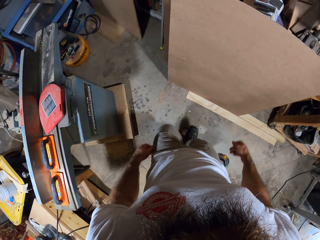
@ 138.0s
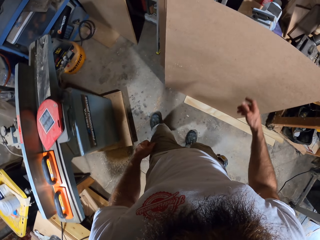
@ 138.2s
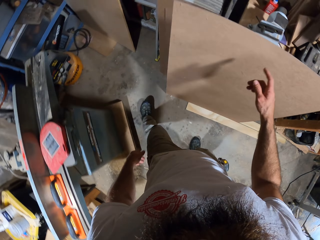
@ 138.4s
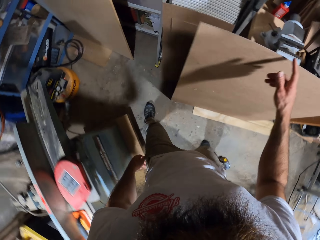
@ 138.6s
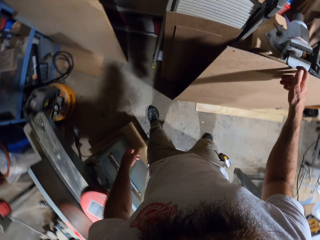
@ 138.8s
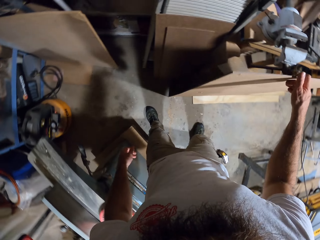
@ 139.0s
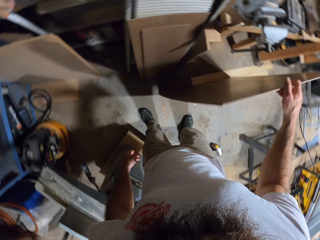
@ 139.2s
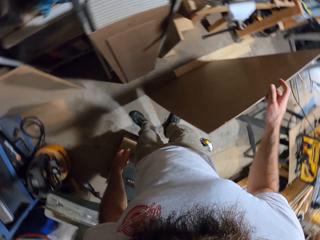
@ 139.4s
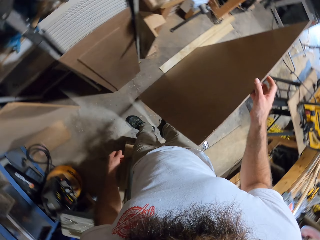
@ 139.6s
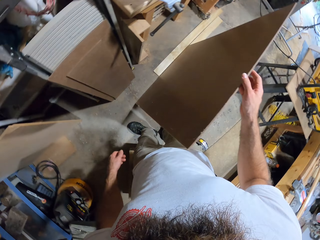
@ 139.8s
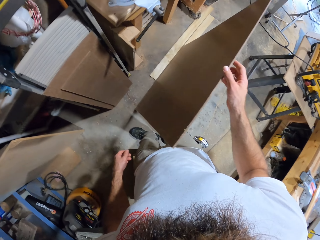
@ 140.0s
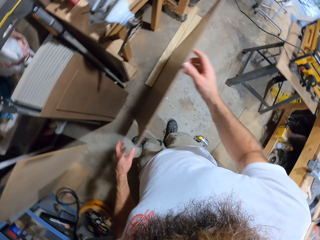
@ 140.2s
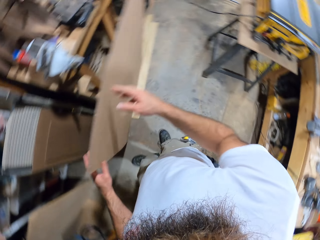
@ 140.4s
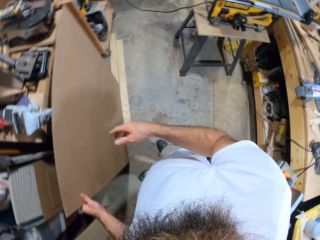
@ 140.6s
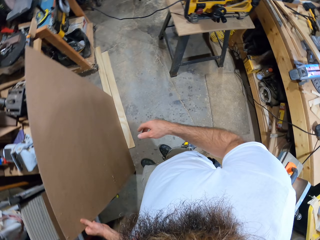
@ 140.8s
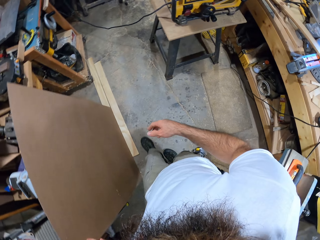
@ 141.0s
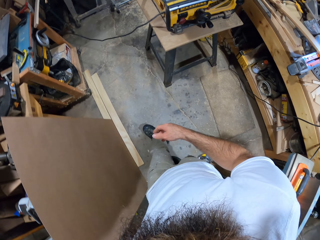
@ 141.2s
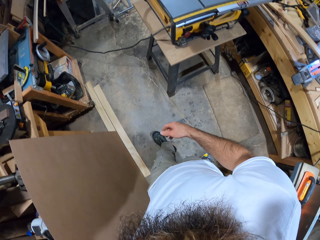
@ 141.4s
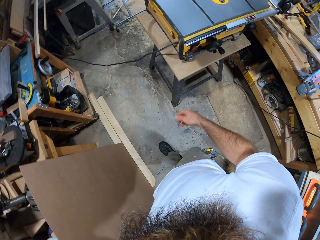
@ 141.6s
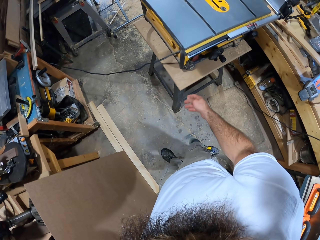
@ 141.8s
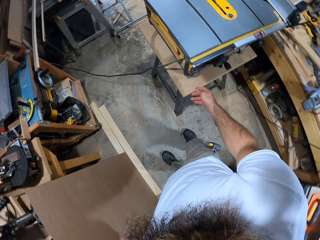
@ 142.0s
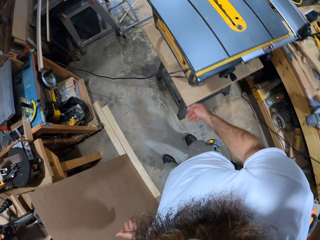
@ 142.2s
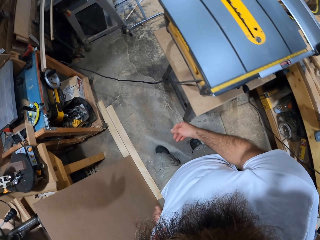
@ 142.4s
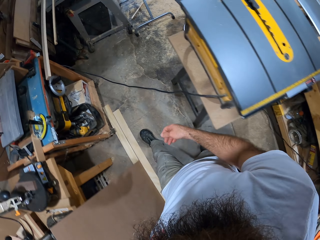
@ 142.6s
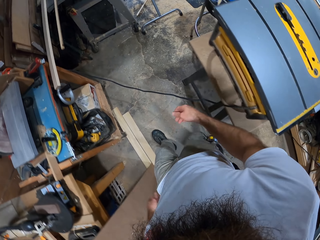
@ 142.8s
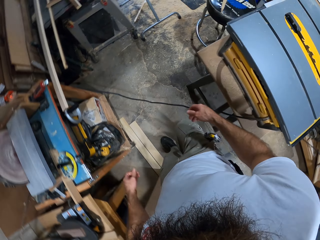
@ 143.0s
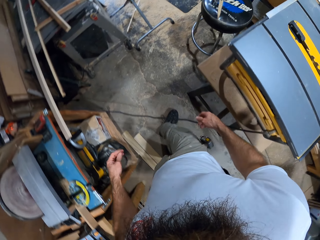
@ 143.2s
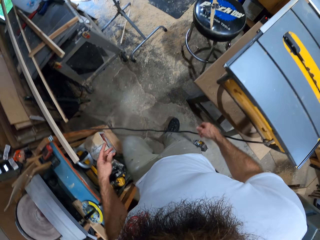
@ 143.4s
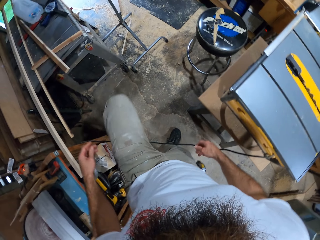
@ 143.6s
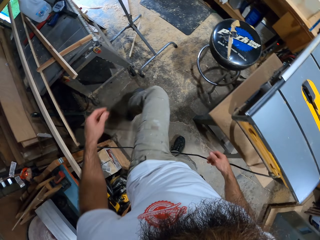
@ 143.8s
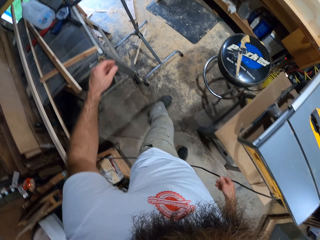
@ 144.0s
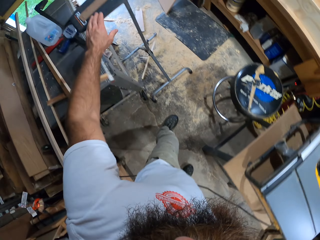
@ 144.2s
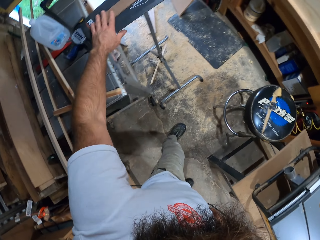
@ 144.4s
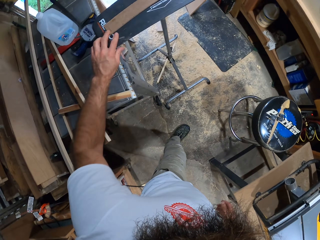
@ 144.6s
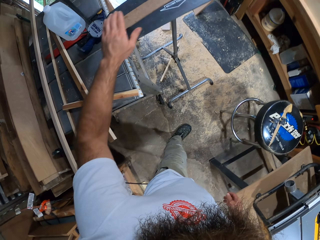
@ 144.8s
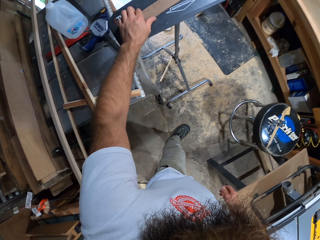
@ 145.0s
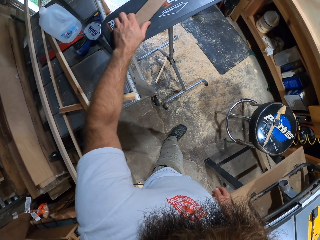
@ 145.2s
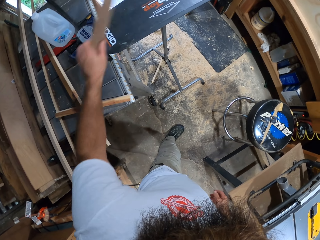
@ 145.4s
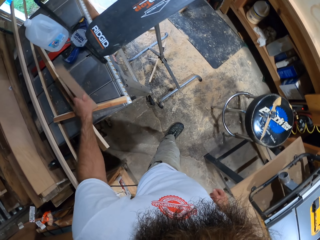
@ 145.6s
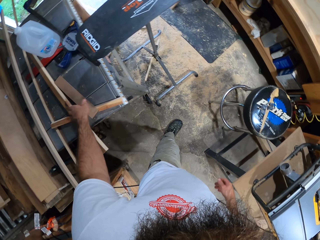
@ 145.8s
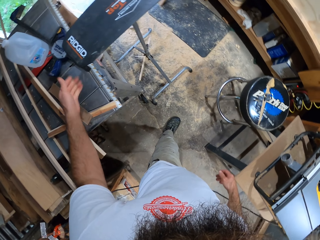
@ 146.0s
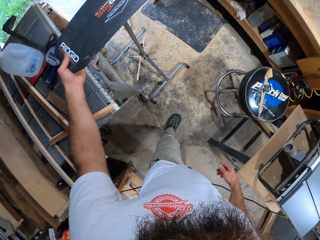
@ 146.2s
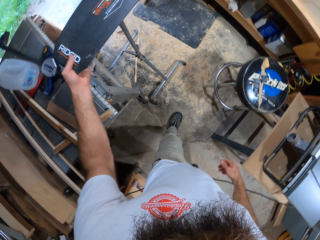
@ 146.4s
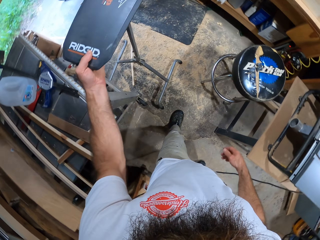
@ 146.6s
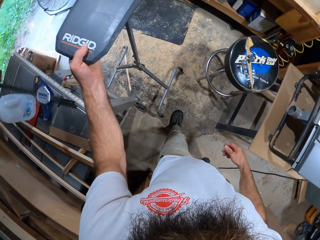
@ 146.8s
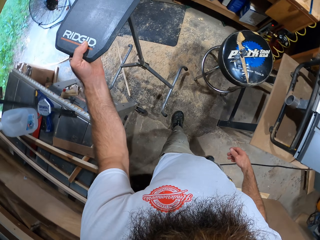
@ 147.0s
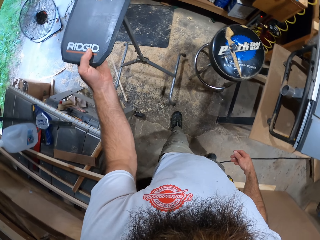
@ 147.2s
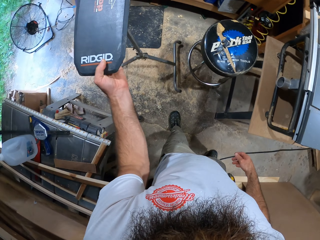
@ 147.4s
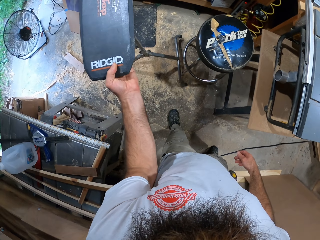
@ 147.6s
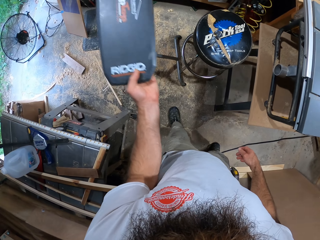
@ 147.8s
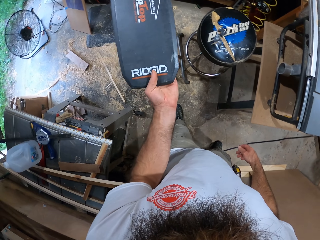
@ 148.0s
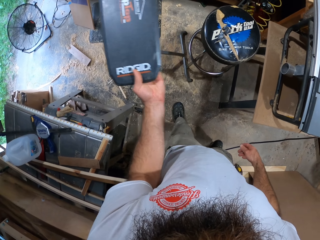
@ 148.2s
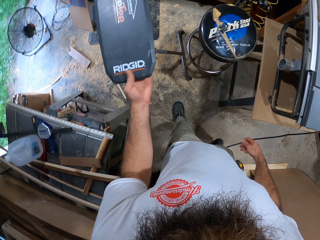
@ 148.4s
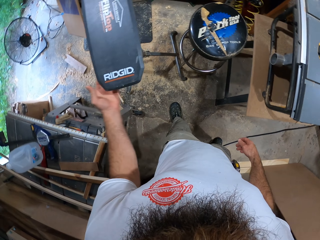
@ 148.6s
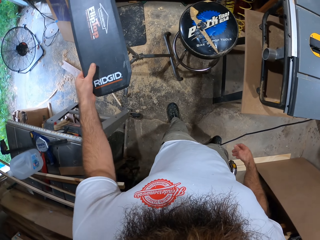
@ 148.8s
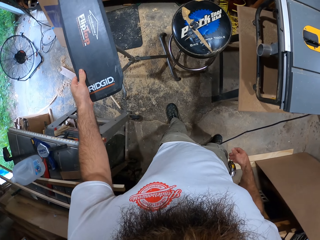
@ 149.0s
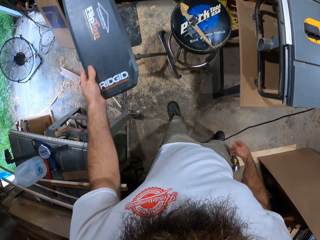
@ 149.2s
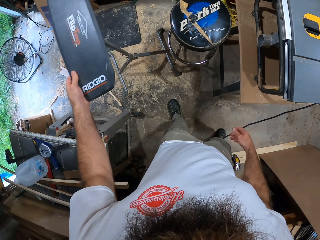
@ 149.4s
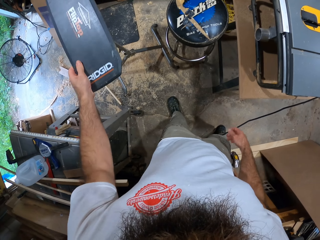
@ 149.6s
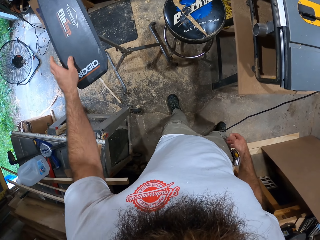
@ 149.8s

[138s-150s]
The camera wearer touches a wooden frame with his right hand. He picks up plywood. He holds the plywood with his left hand. He walks around the workshop. He picks up a wooden stick from a stand with his left hand. He drops the wooden stick on a table with his left hand. He picks up the stand from the ground with his left hand. He holds something. He drops the stand on the ground with his left hand.

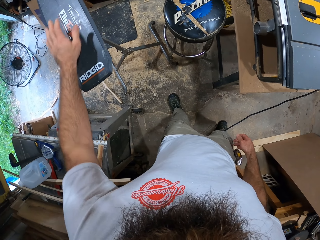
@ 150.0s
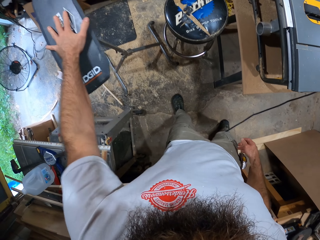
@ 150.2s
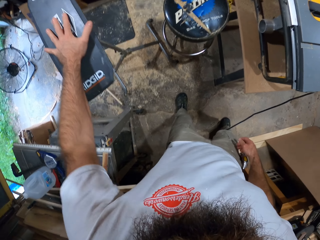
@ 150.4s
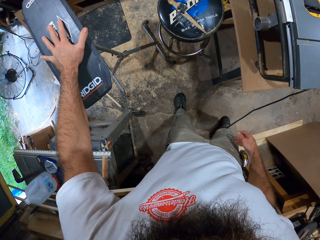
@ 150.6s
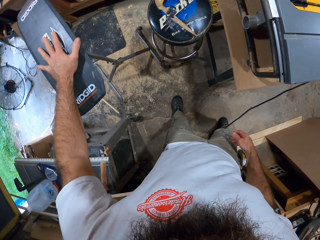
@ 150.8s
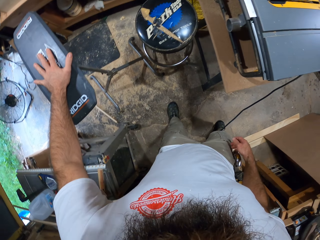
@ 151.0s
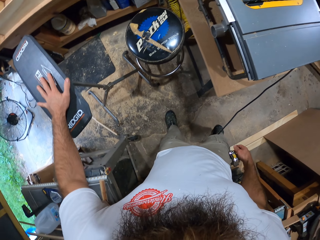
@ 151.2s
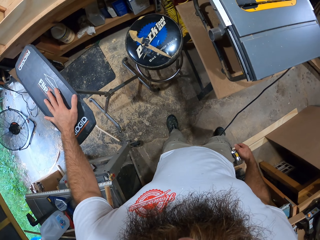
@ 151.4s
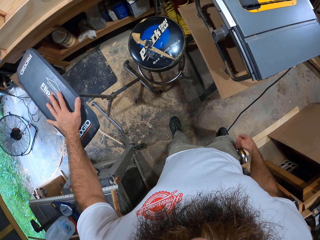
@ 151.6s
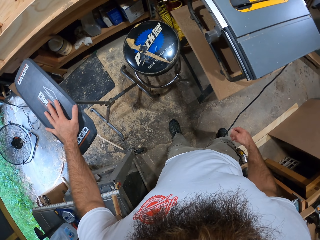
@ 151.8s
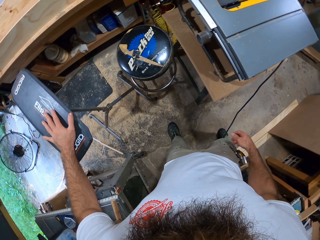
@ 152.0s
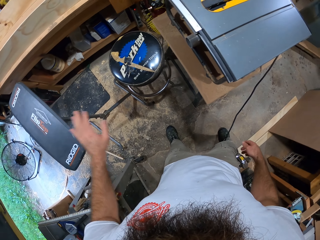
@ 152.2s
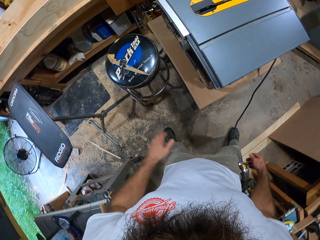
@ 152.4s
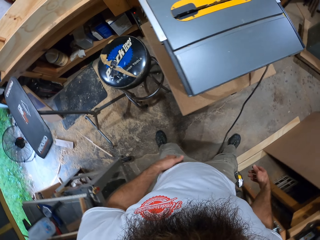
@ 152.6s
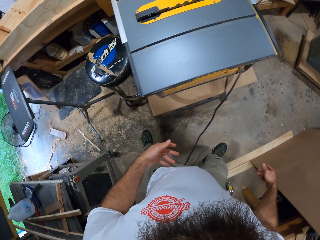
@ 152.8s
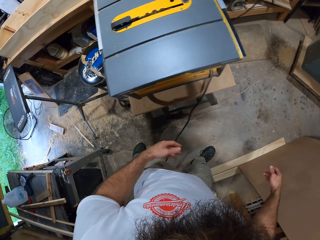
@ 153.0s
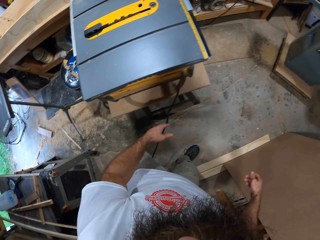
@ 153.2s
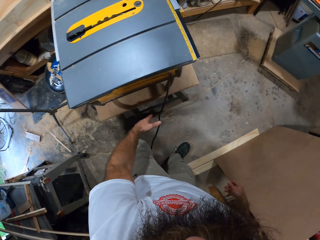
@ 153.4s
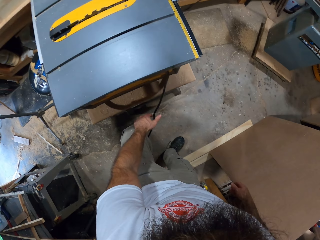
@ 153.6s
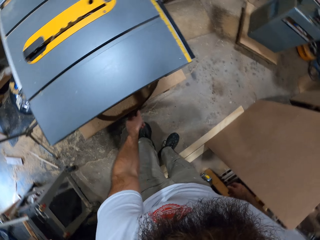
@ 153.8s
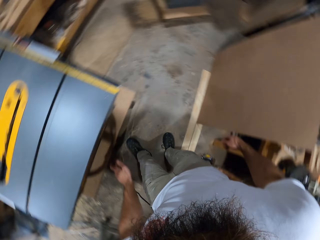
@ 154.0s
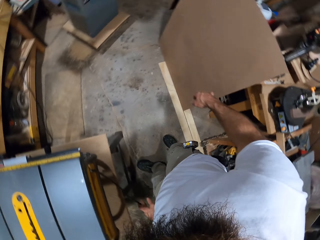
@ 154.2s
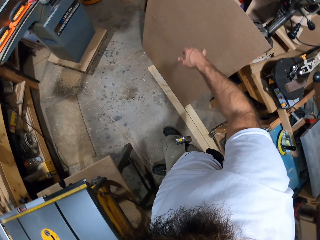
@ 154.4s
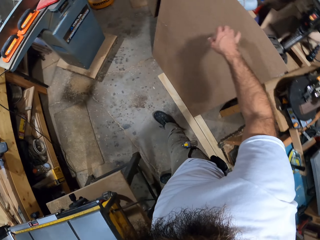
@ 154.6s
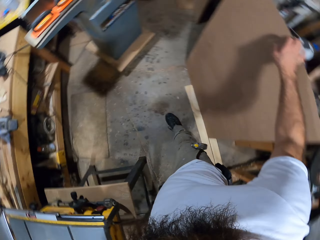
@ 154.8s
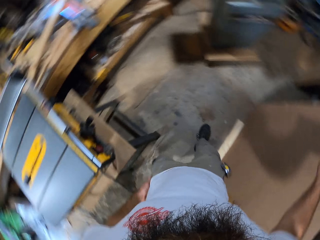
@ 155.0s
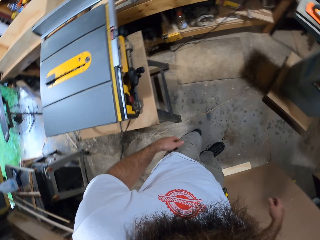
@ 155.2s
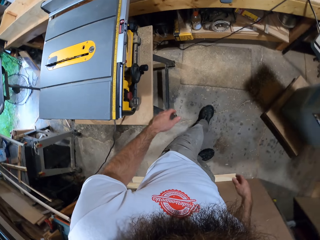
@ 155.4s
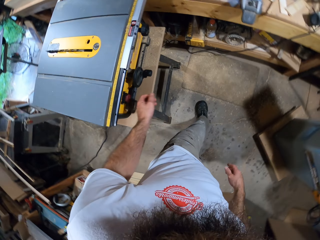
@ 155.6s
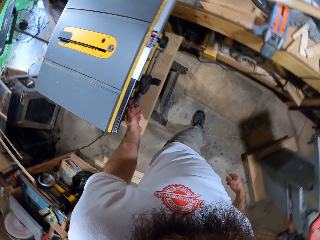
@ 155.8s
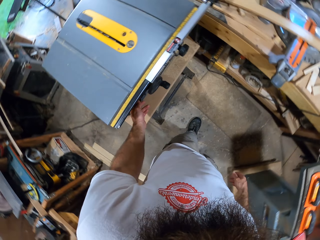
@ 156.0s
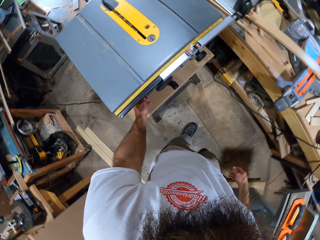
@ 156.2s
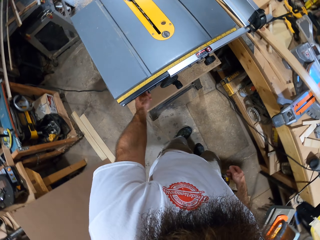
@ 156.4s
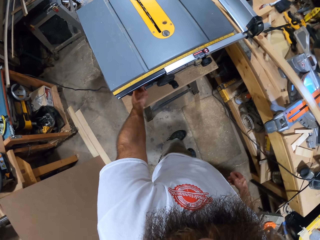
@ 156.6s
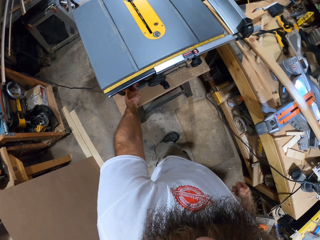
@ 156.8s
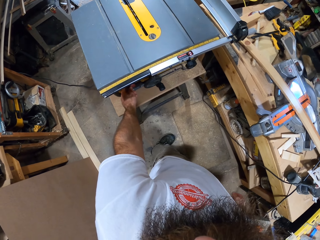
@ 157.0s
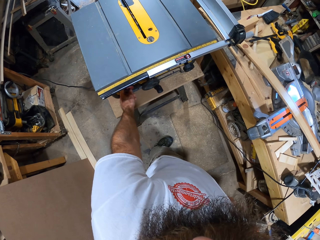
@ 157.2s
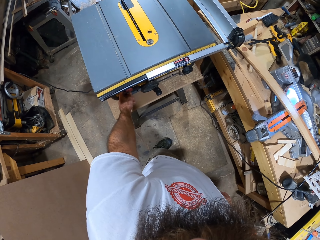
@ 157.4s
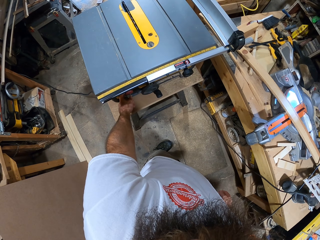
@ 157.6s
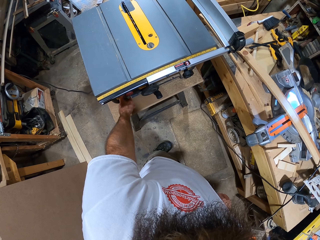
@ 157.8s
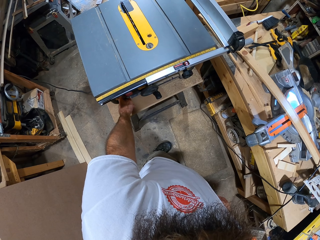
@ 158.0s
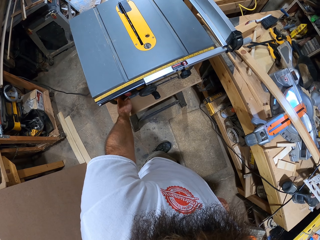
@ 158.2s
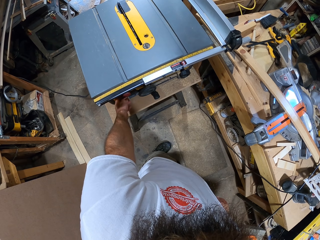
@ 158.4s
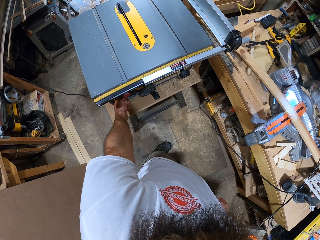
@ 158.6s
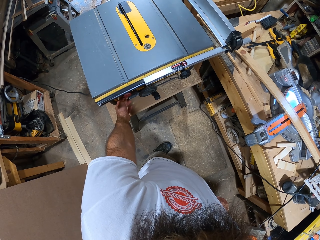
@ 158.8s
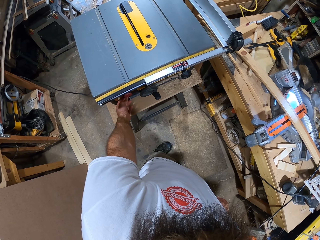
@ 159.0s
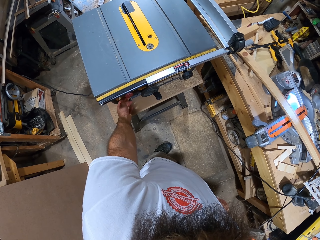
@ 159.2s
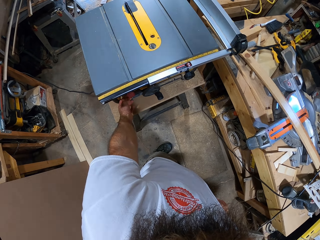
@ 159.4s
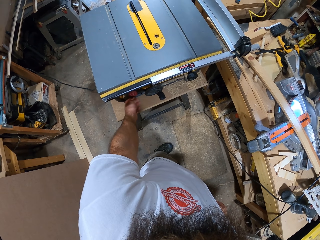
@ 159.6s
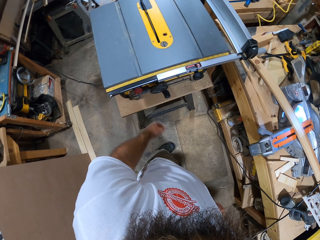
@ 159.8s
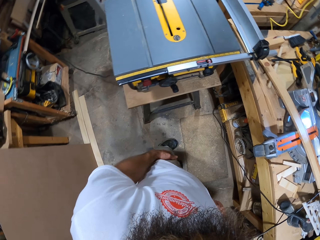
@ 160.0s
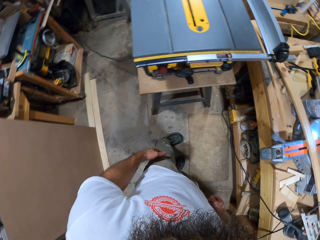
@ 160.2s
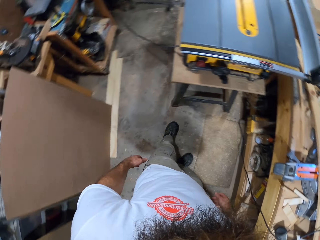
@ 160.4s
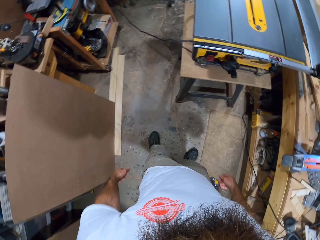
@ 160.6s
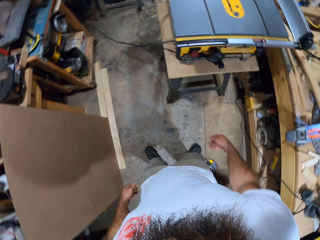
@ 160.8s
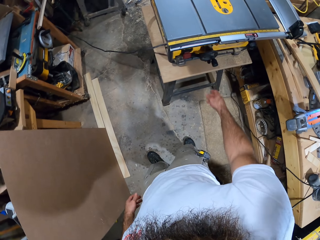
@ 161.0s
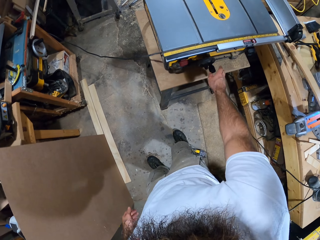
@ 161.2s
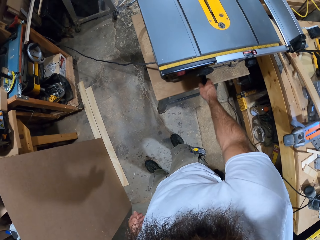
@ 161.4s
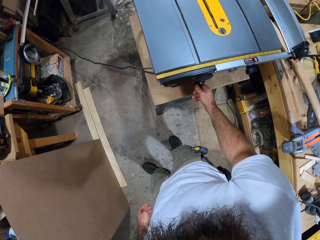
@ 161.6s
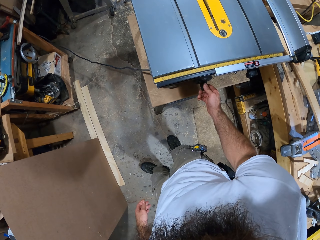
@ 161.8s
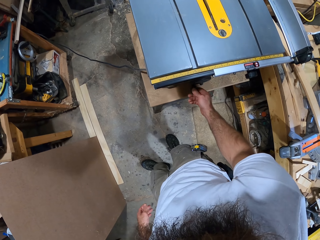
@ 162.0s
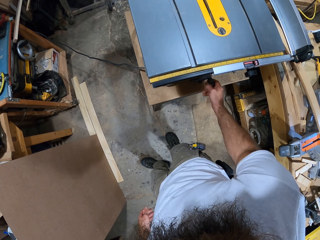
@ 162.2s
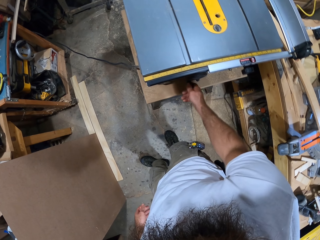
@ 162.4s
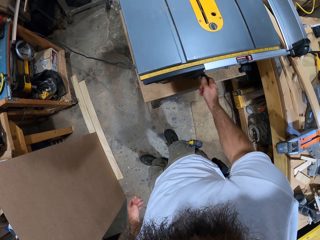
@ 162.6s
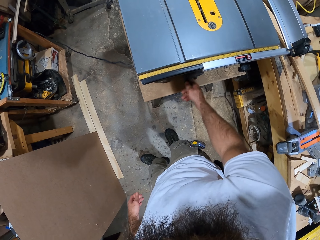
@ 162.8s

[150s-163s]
The camera wearer holds something. He operates the table saw with his left hand. He holds a cable. He walks around the workshop. He touches the table saw. He operates the table saw with his right hand. He adjusts the table saw.
